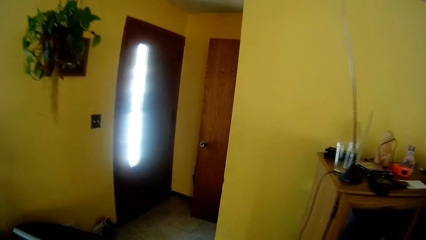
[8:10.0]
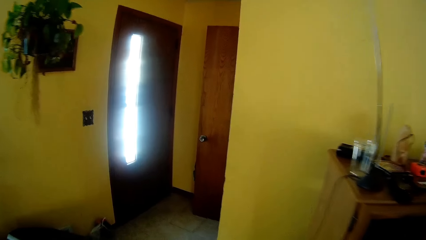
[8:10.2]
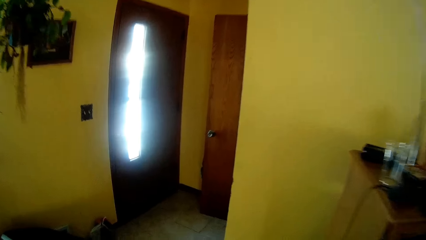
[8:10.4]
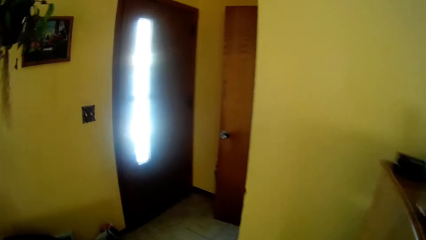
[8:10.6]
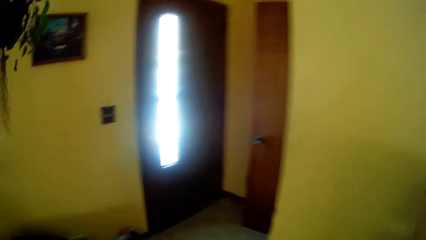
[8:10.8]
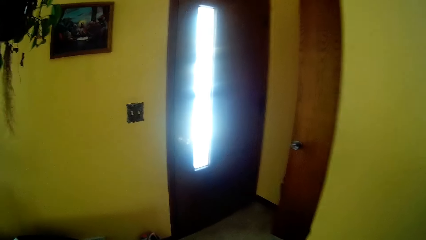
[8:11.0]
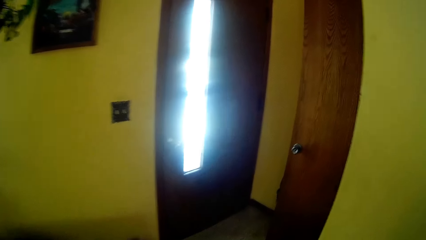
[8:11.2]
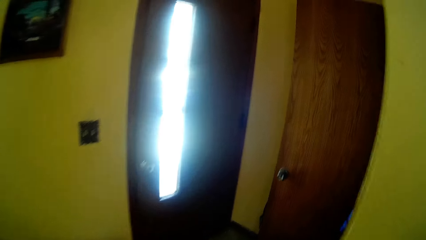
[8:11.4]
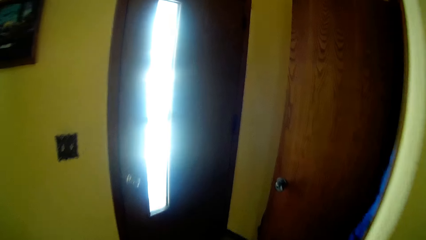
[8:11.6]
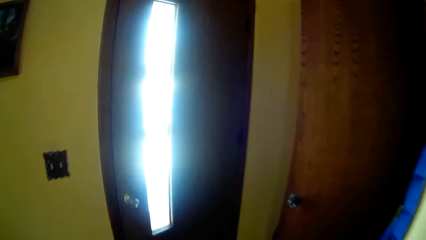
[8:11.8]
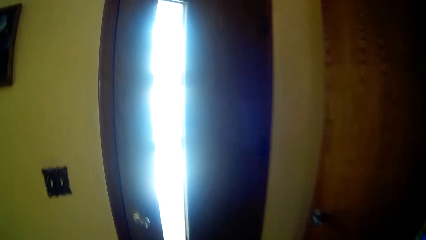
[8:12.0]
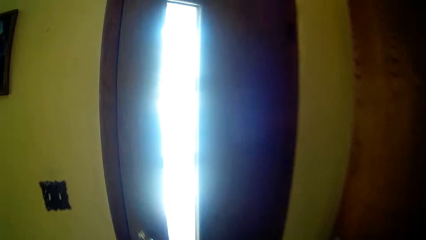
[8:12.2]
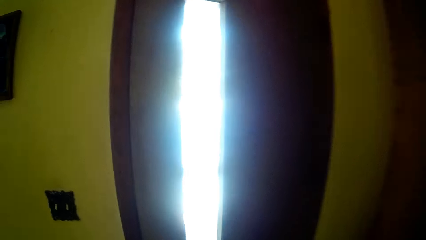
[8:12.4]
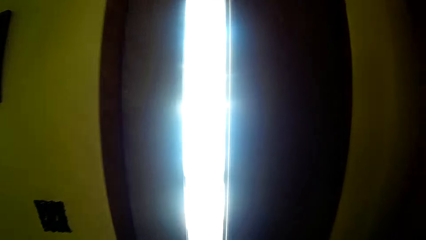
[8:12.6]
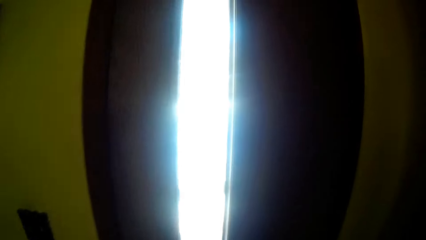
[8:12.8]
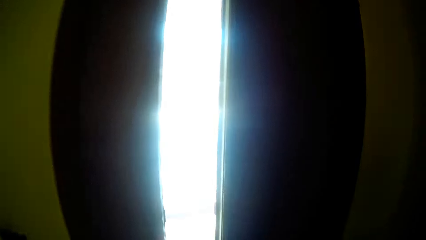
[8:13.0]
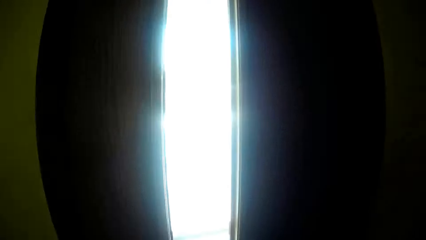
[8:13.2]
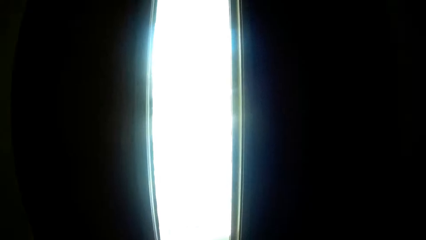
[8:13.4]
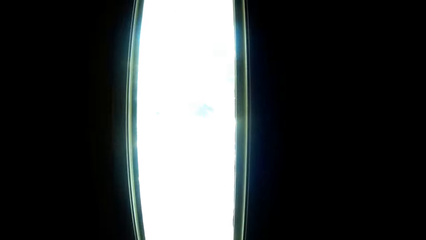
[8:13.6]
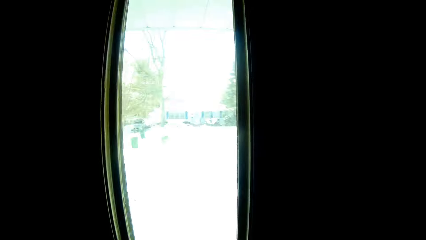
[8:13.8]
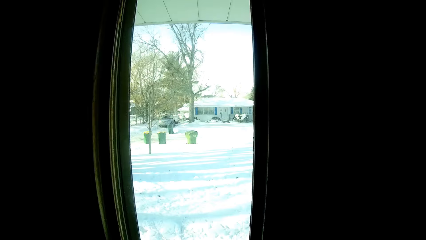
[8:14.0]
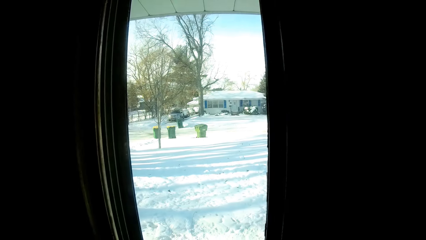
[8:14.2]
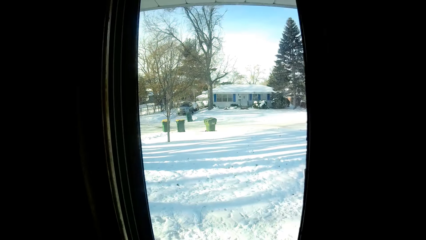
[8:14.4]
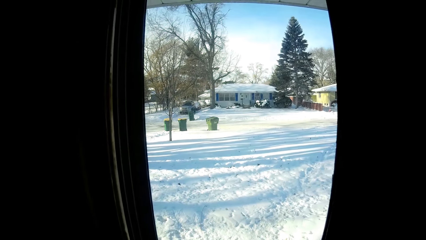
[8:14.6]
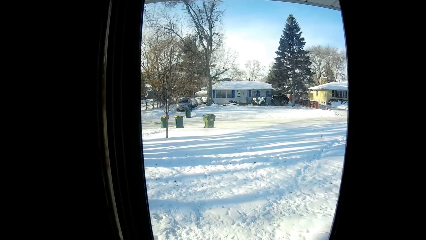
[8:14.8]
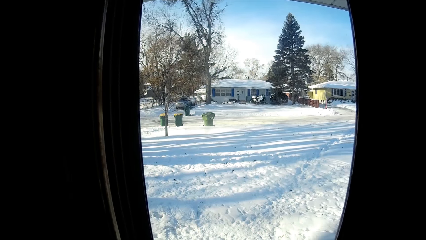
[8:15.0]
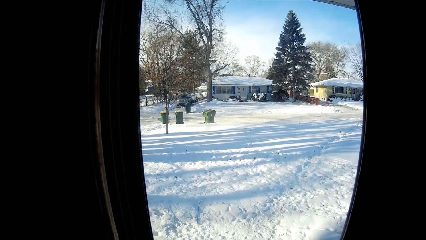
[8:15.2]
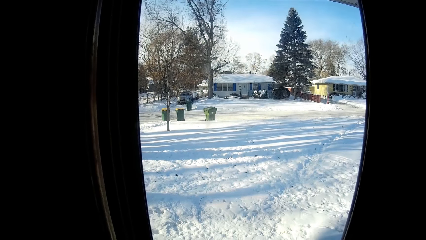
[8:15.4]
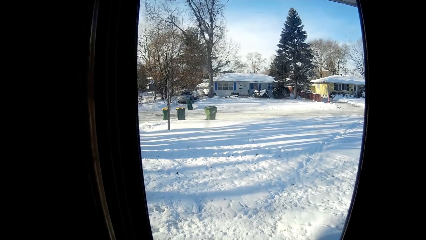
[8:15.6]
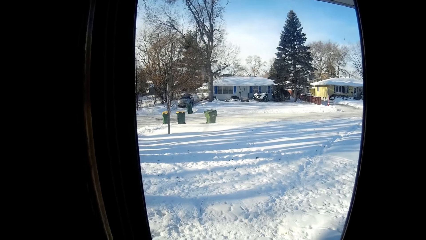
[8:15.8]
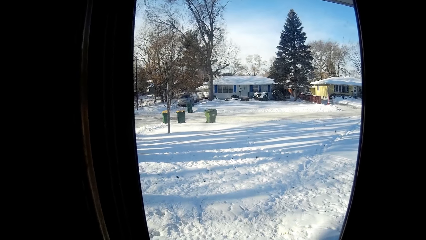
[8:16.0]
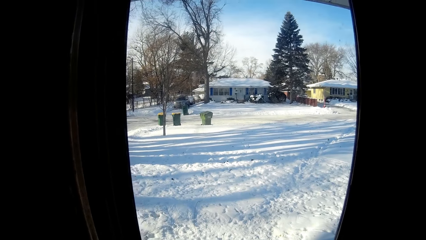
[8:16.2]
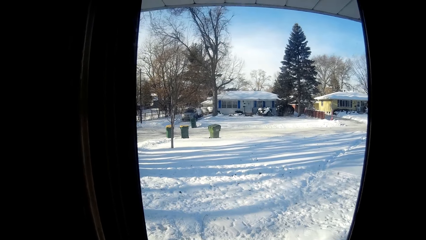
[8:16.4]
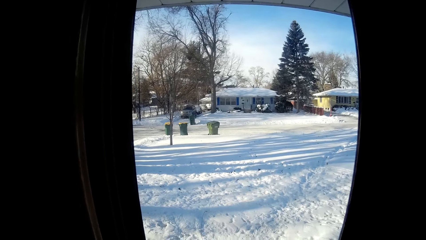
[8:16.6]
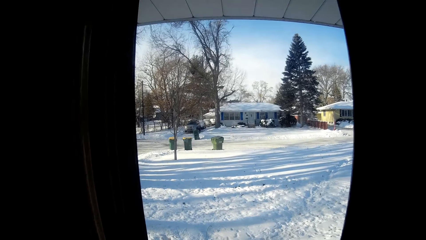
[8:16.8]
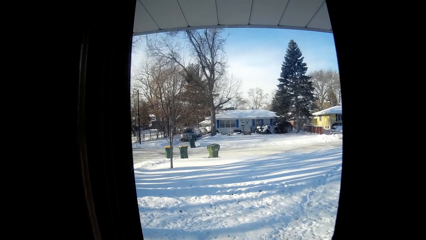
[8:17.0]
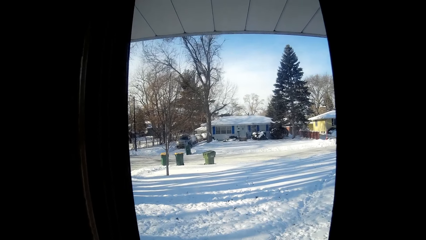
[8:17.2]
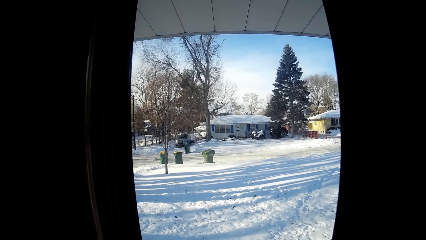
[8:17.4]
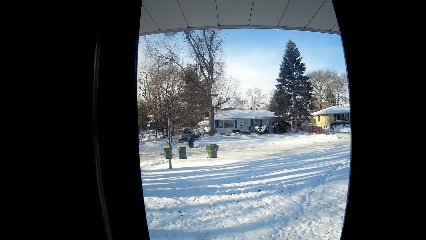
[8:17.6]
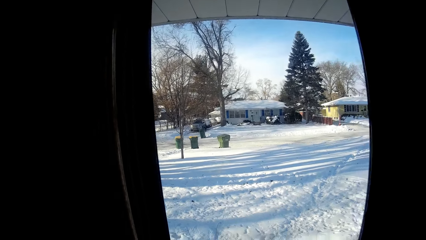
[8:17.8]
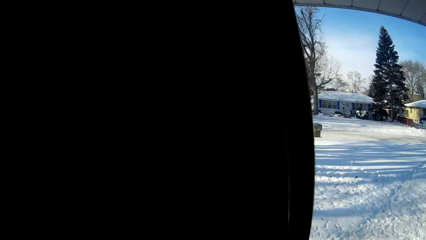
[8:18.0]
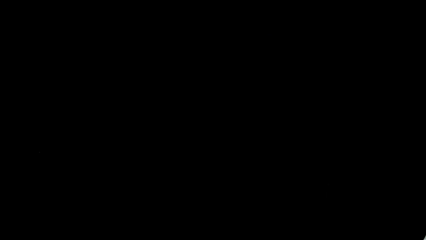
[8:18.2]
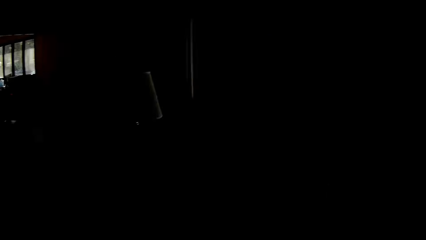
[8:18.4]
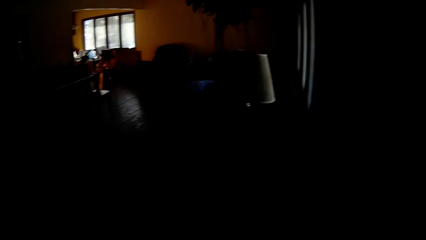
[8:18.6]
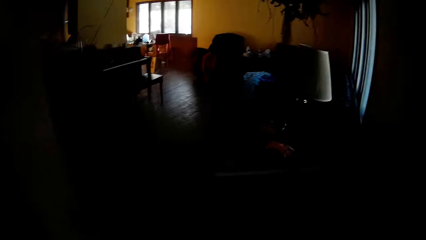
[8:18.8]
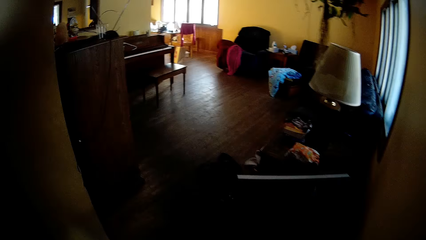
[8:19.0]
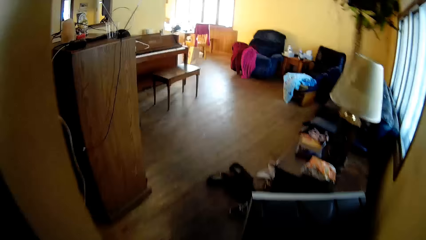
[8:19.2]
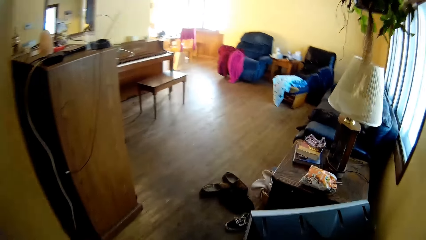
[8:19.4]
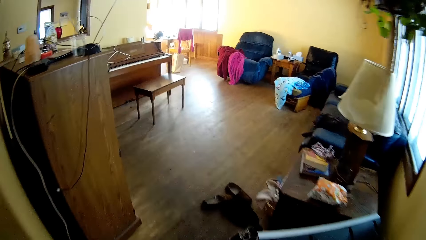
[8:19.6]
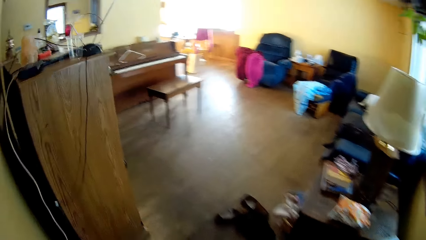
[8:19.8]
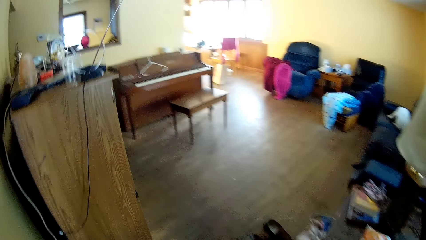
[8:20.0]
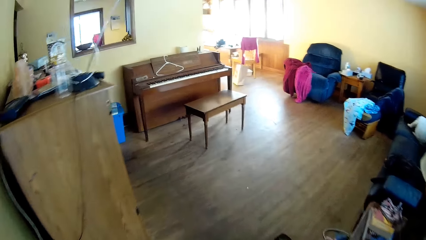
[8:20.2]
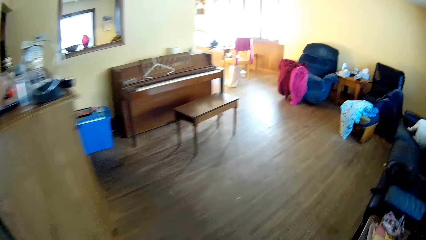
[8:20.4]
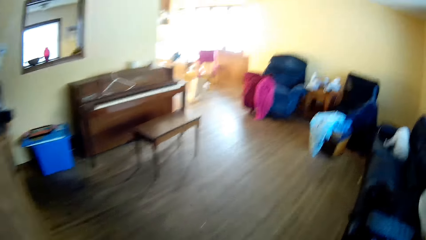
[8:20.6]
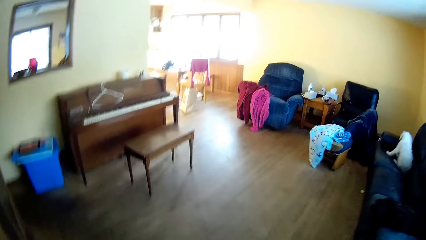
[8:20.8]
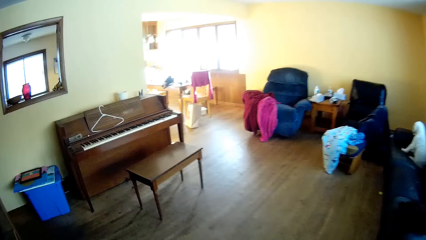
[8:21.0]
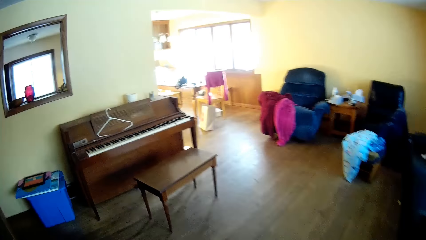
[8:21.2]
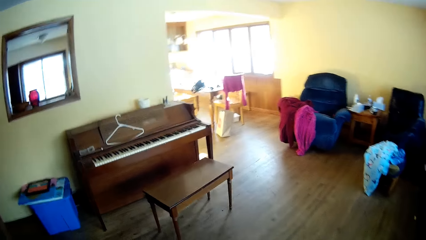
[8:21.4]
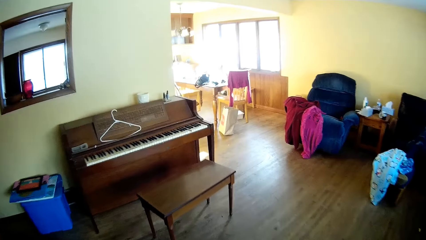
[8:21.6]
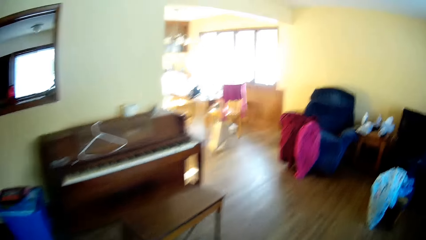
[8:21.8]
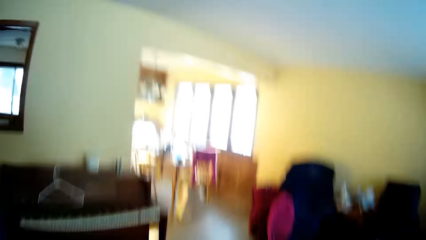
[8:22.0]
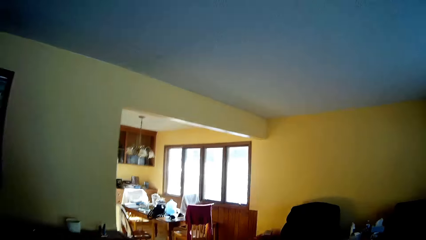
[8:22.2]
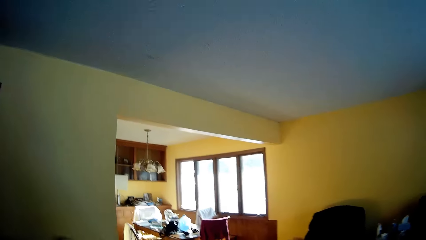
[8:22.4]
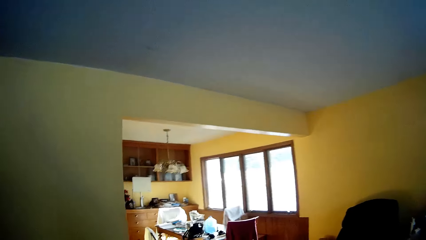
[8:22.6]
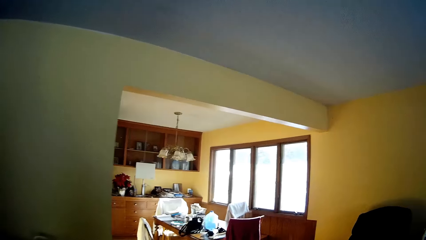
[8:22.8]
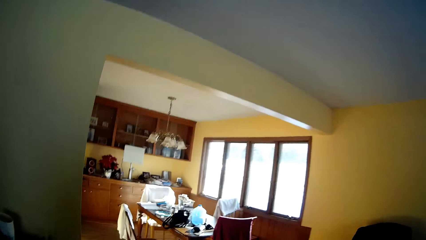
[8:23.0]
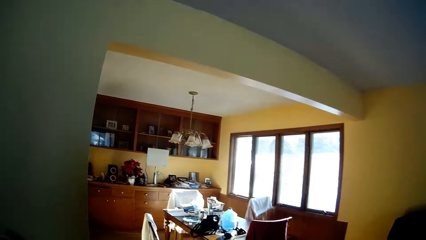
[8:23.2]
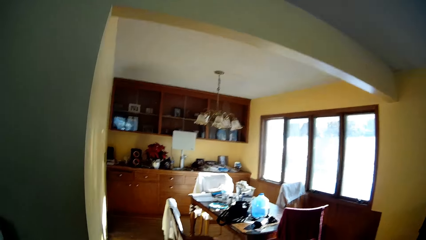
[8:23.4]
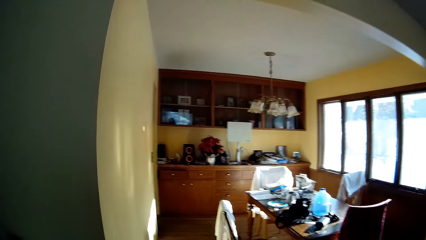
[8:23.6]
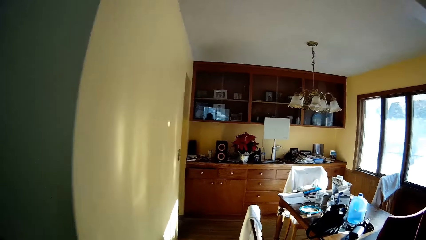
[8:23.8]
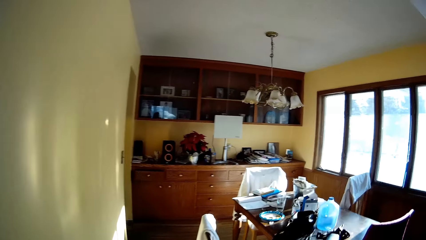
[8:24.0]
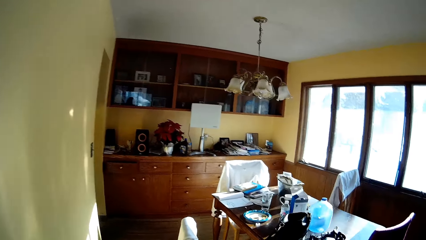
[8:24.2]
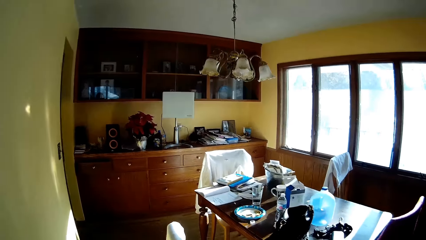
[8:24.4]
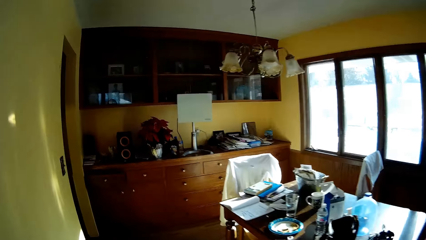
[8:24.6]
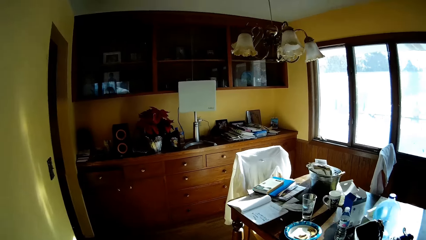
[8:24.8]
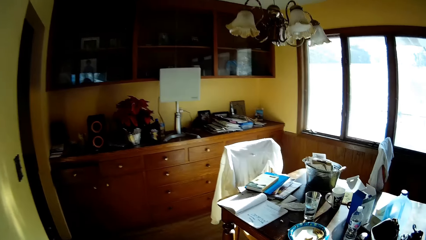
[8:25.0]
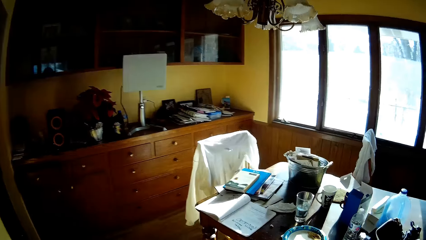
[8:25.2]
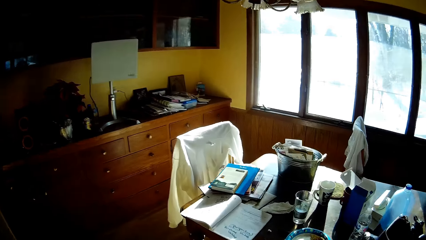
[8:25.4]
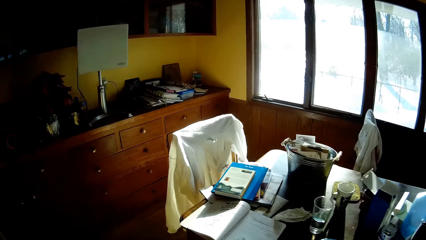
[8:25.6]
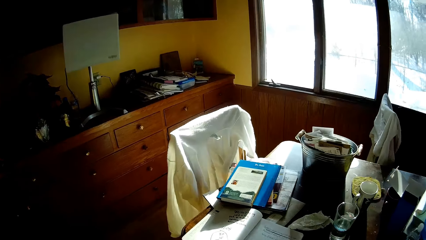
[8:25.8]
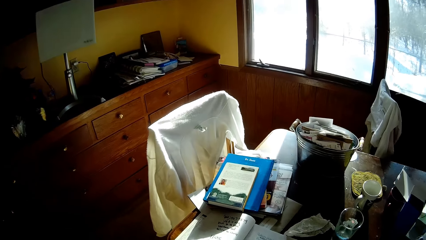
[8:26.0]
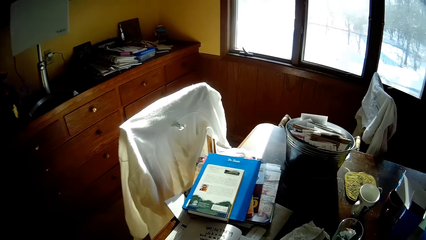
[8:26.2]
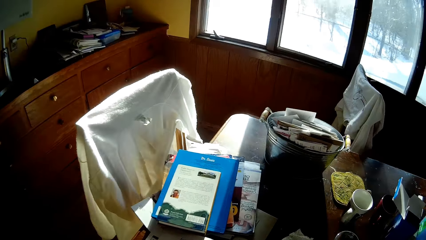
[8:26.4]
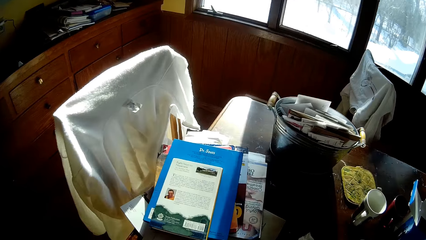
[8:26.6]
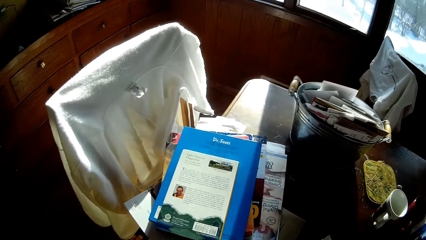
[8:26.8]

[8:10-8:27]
The camera wearer looks through the window or door. They walk around the house.
